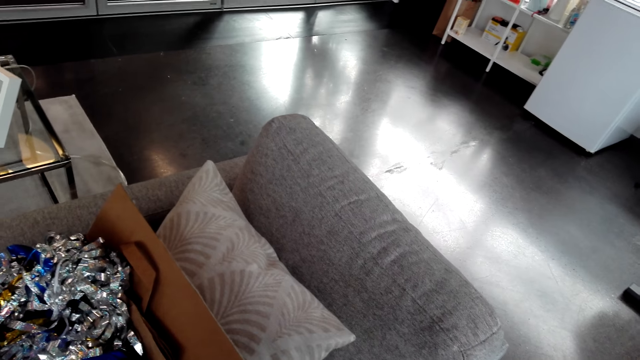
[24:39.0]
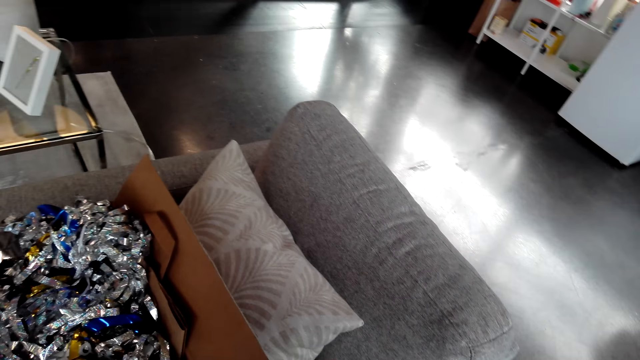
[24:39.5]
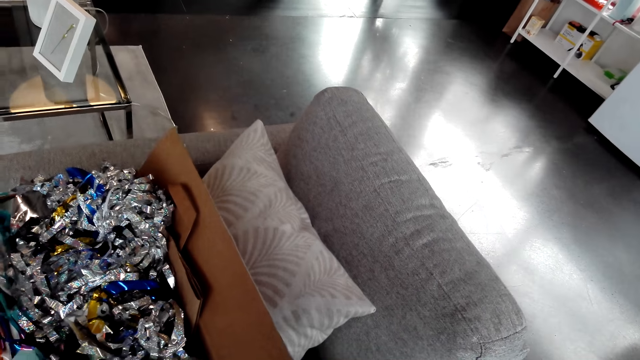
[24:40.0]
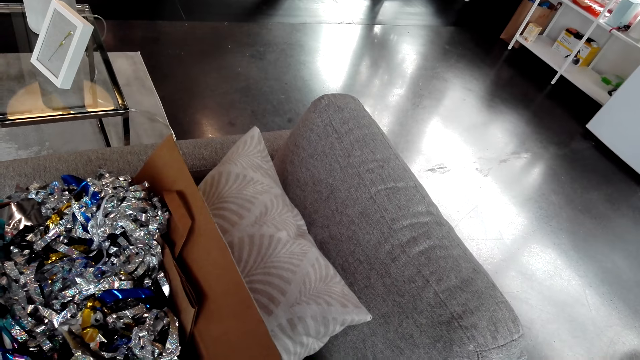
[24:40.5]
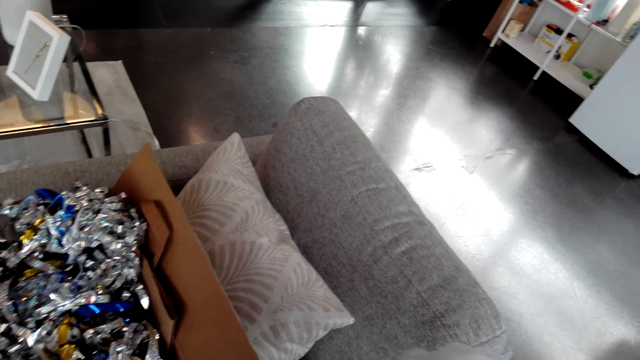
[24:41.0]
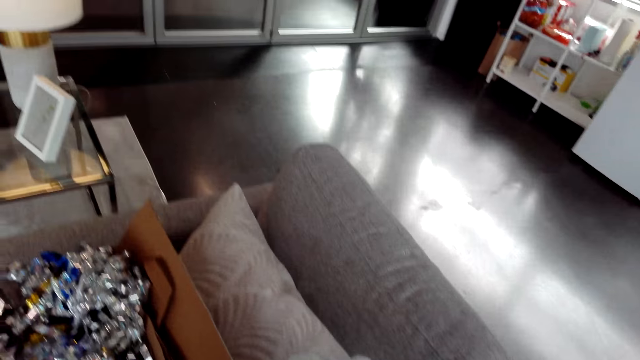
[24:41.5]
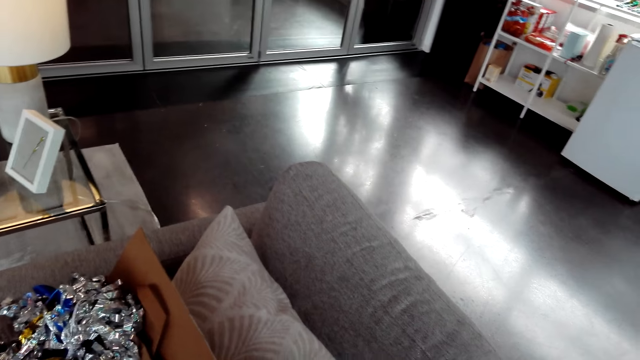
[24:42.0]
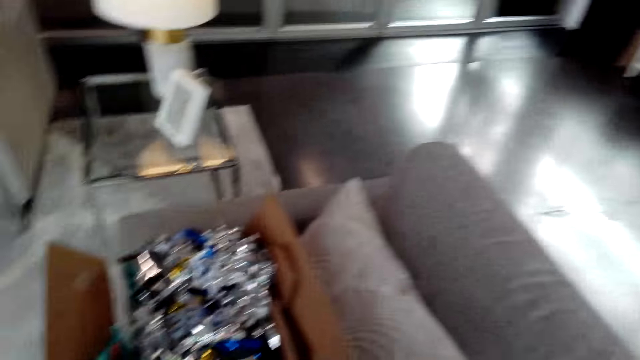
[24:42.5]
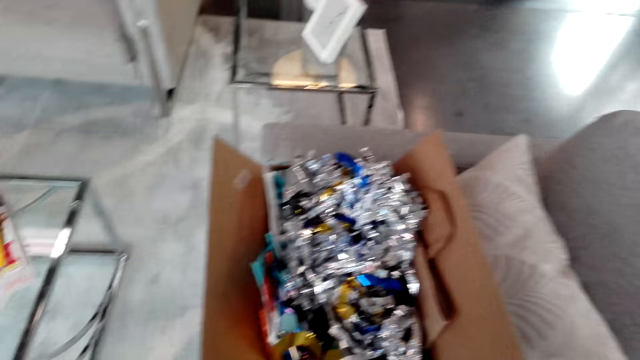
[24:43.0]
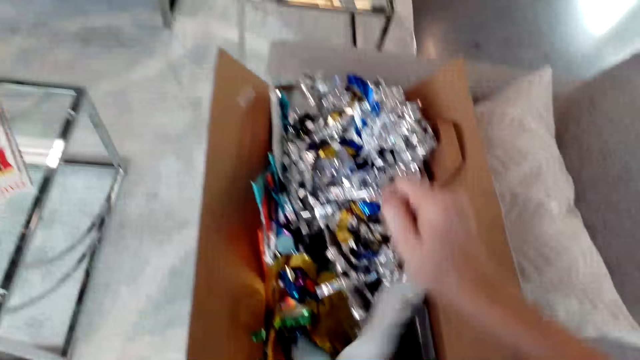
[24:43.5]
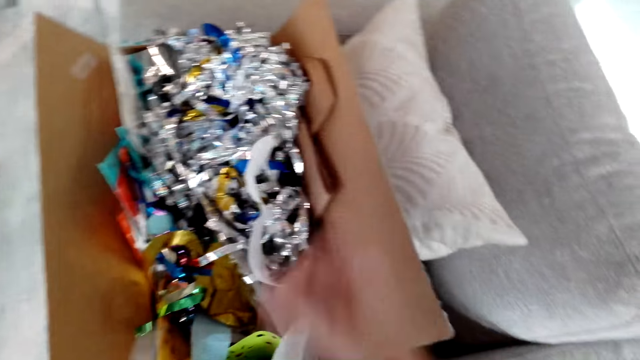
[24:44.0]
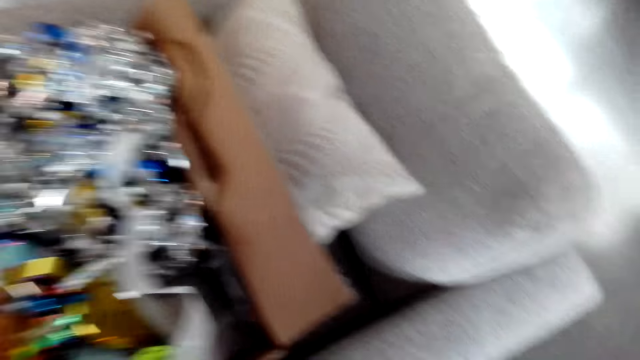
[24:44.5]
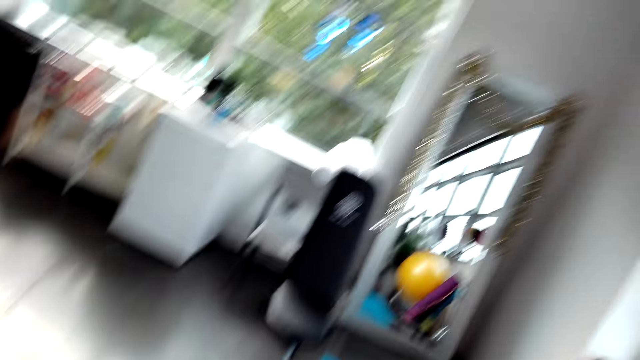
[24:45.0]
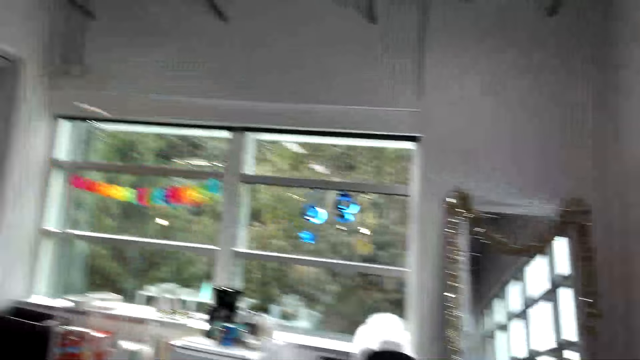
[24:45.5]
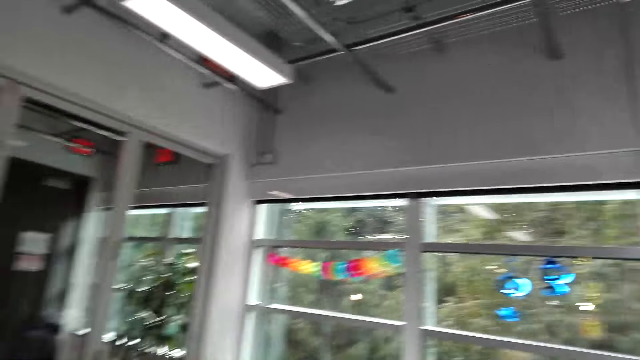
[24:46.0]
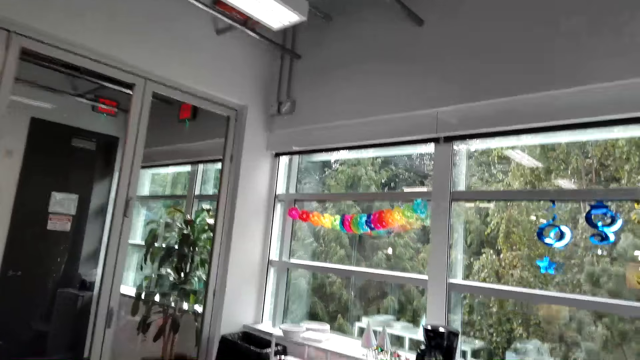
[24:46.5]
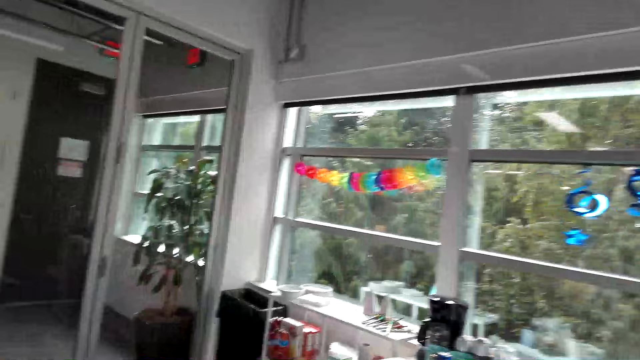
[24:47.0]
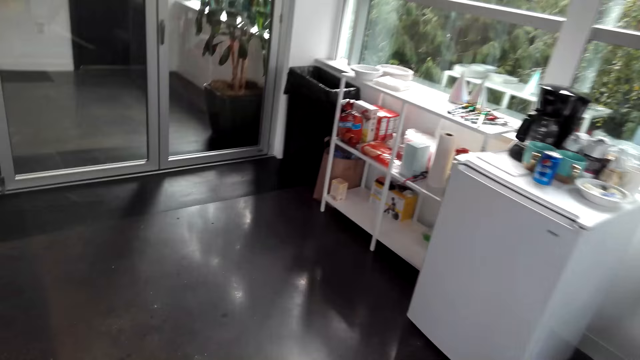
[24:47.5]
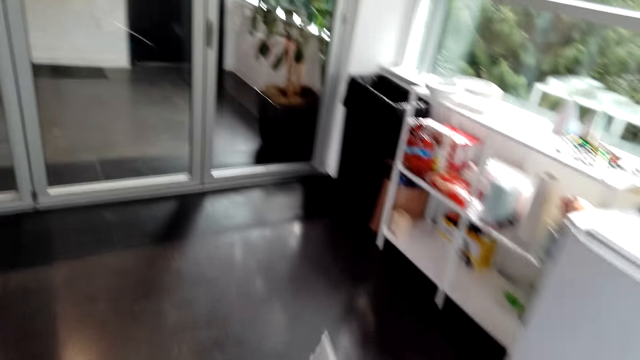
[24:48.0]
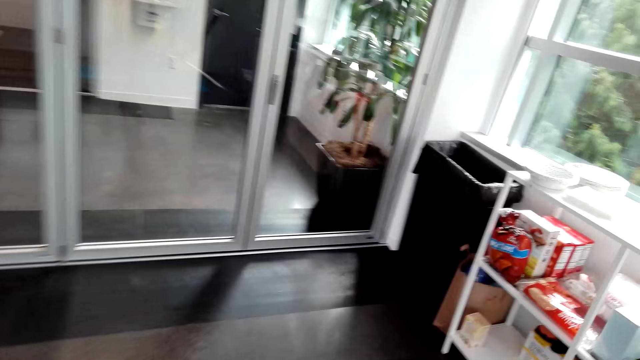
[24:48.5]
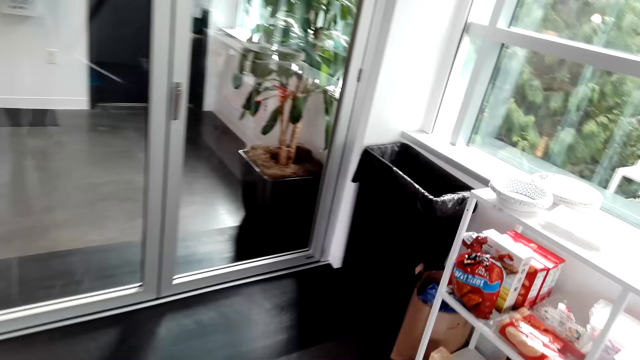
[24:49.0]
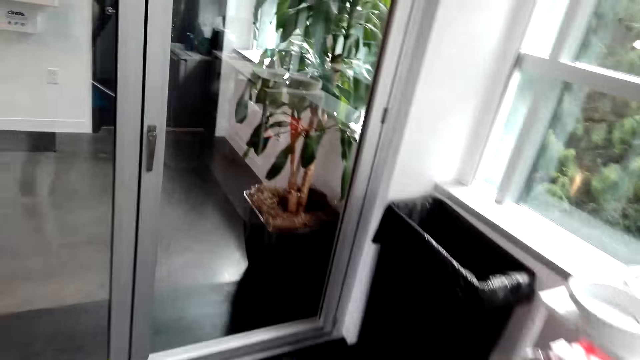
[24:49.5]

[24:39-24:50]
The camera wearer walks around the room.

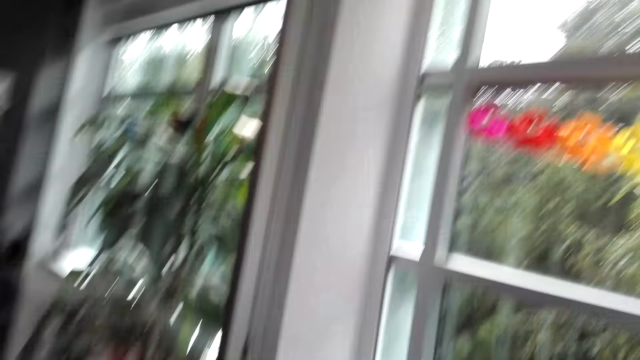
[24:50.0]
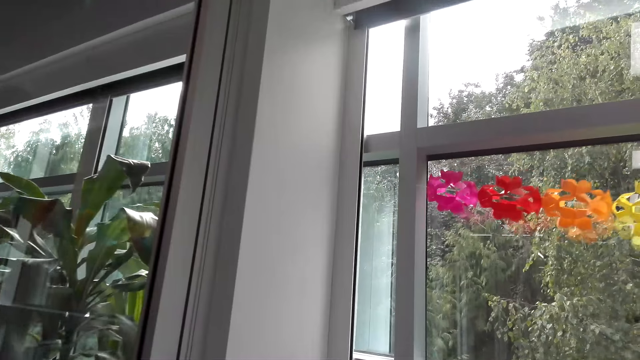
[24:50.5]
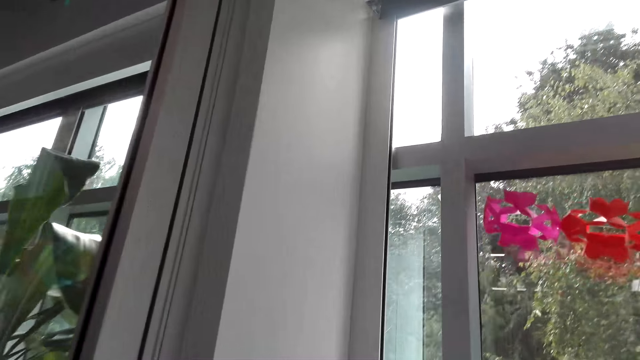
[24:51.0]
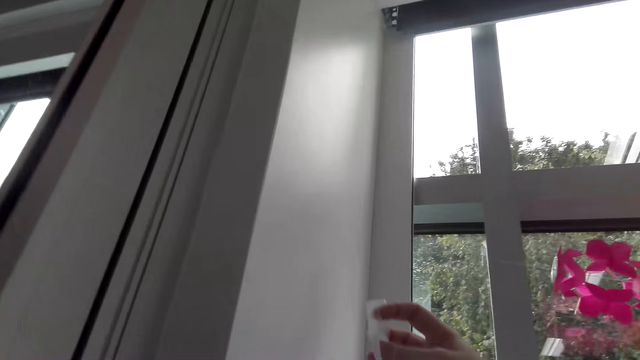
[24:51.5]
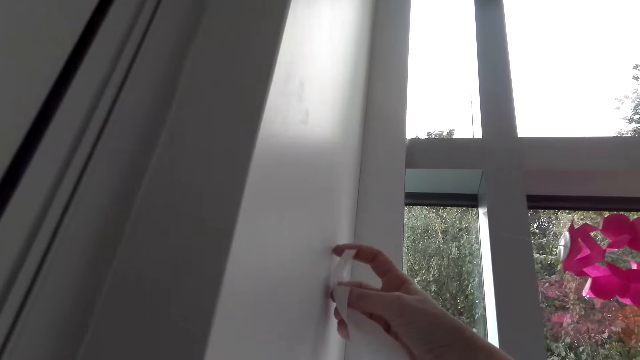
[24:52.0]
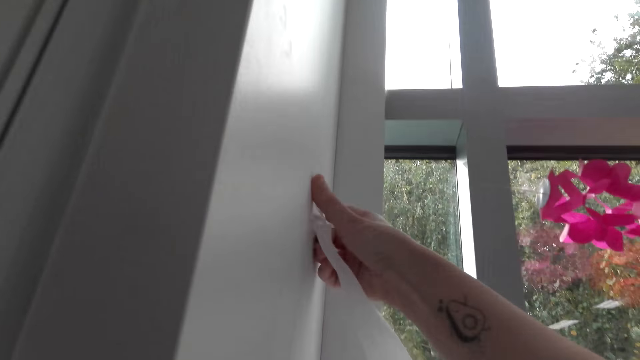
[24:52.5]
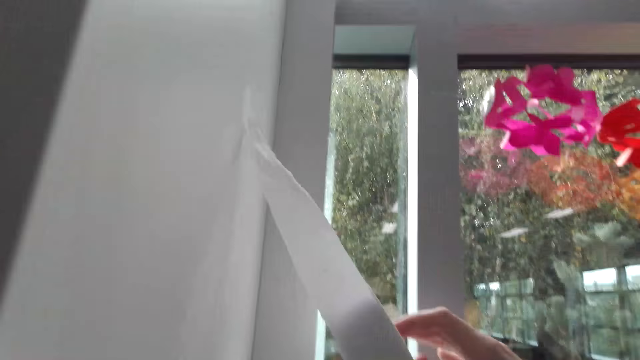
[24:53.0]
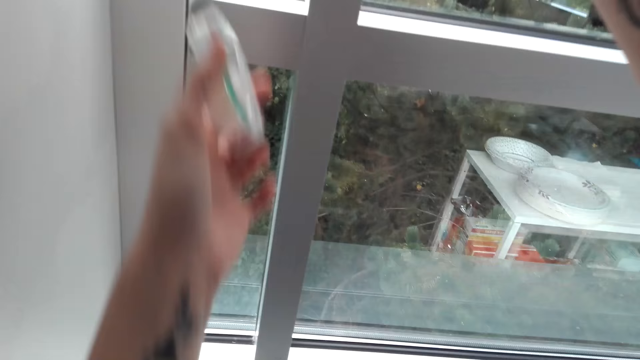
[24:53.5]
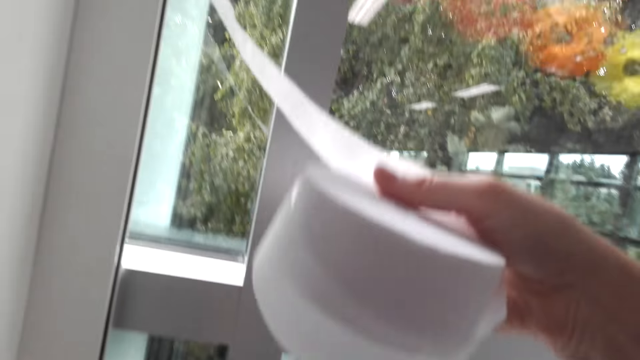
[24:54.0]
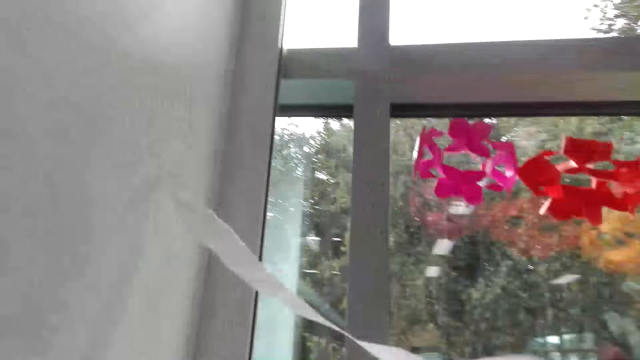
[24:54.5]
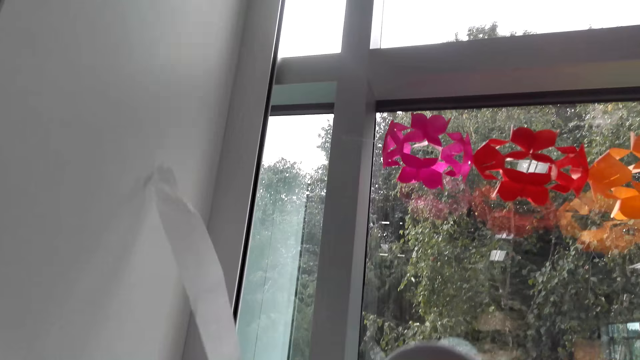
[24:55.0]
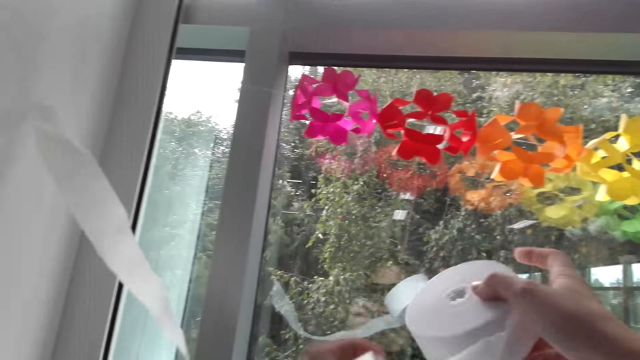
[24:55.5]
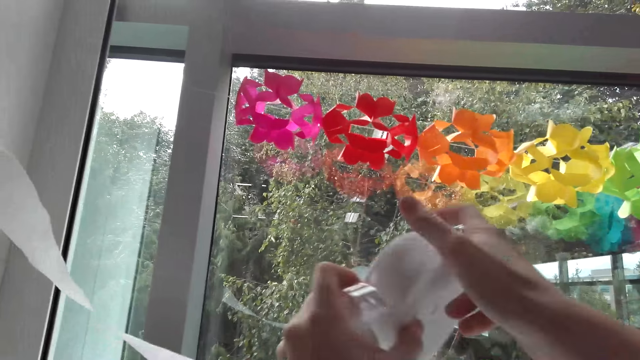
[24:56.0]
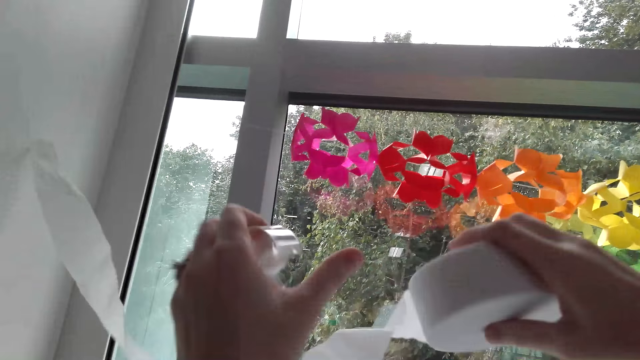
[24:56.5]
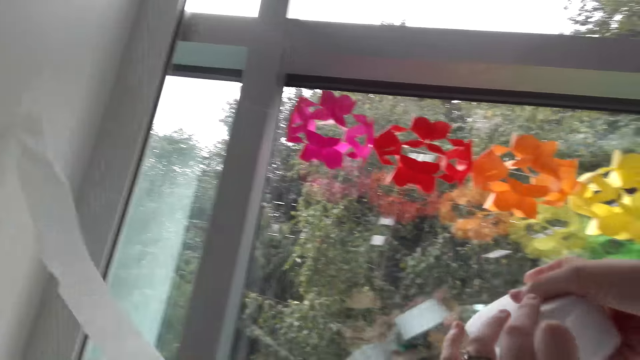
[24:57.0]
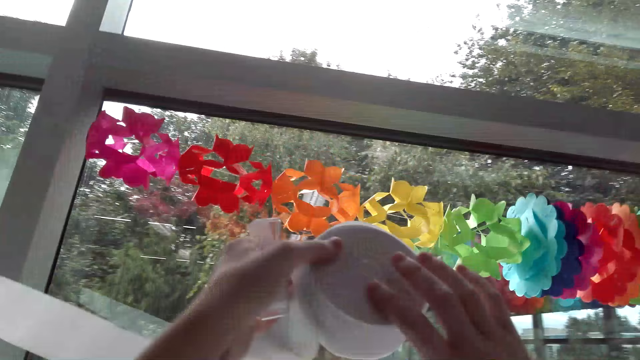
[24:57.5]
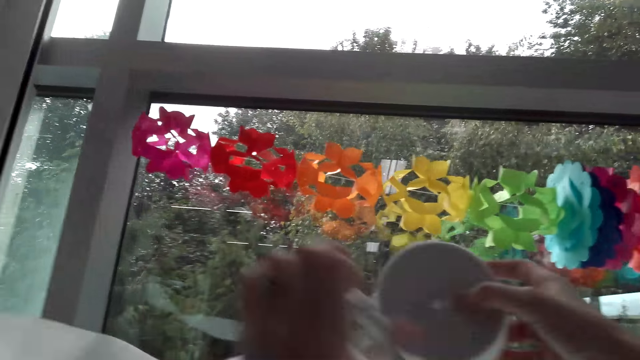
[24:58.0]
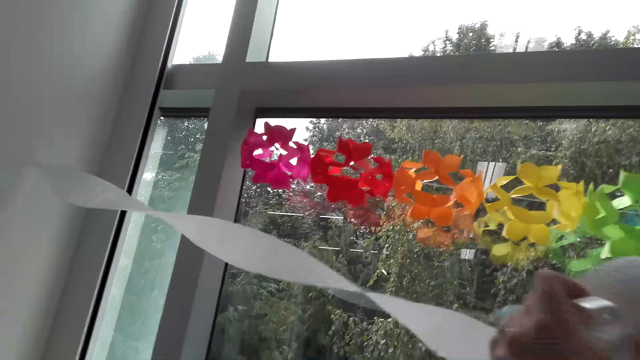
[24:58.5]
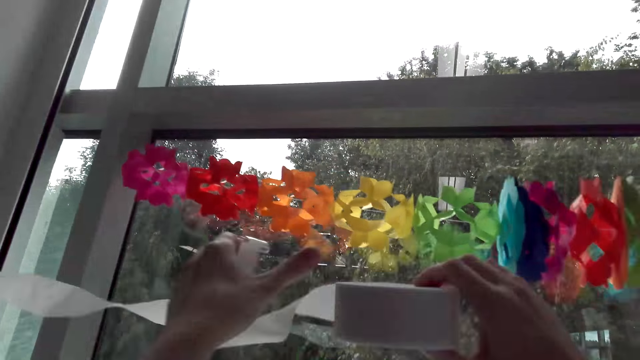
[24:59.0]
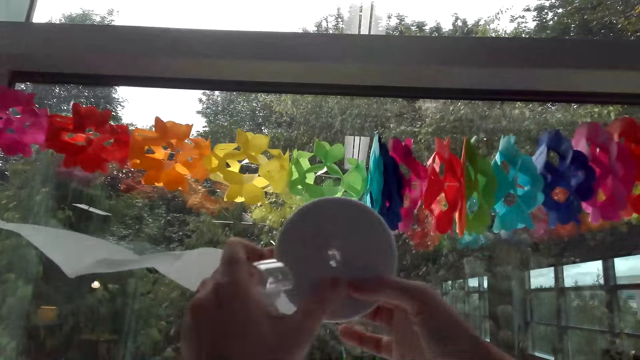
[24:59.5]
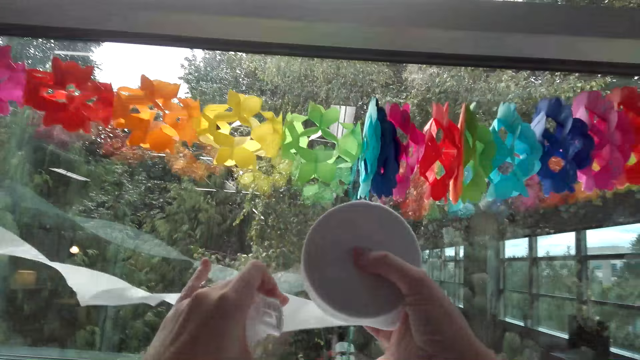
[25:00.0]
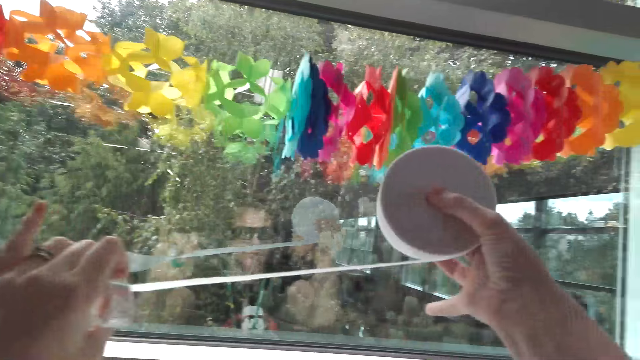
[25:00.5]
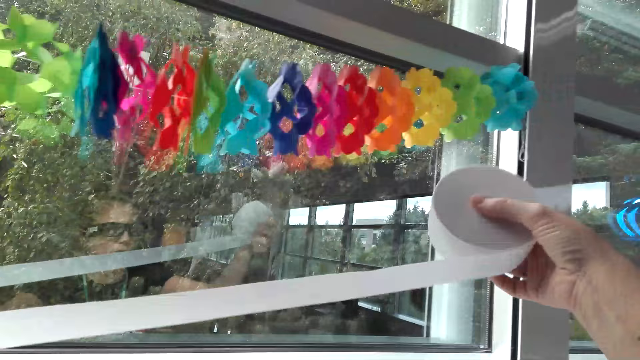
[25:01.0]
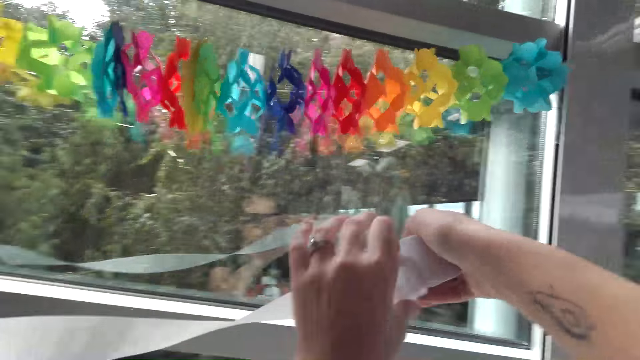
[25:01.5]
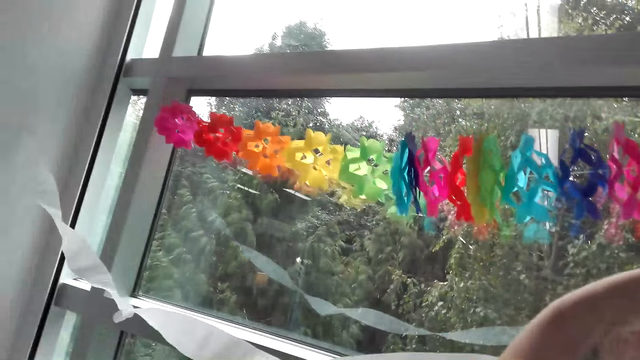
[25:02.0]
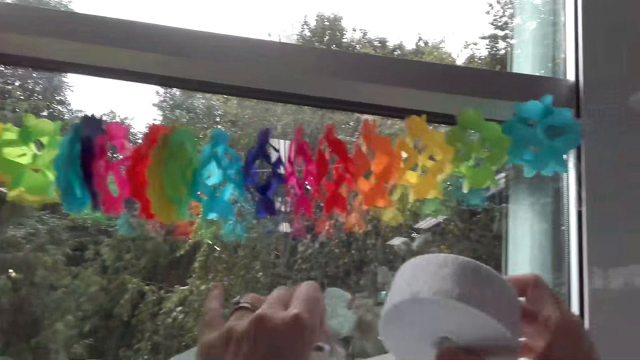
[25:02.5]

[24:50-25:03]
The camera wearer sticks streamers on the wall. They put the sellotape on the wall. They rotate the streamers. They roll the paper.
